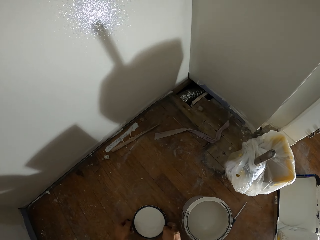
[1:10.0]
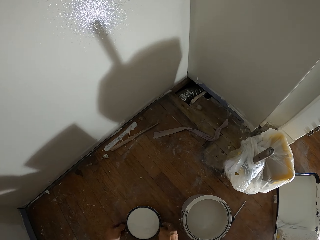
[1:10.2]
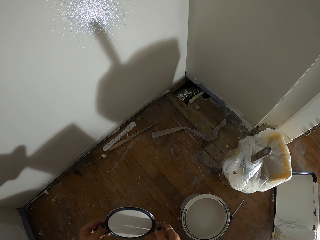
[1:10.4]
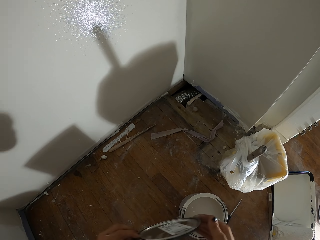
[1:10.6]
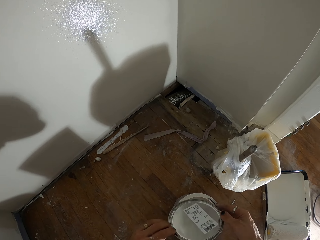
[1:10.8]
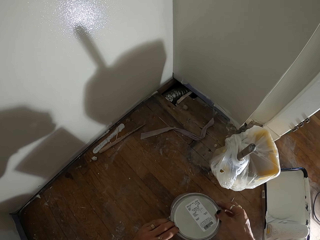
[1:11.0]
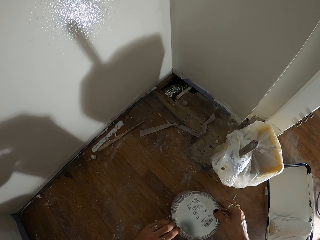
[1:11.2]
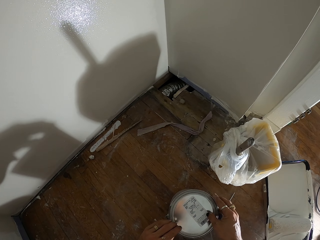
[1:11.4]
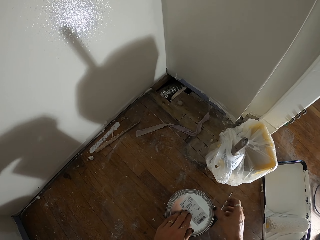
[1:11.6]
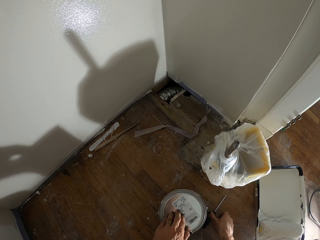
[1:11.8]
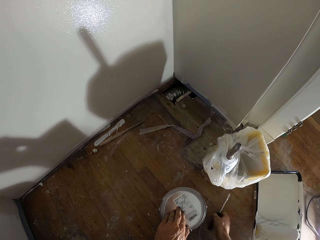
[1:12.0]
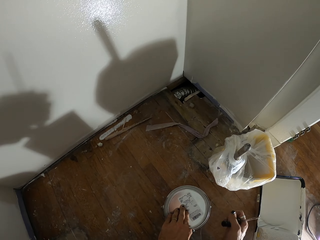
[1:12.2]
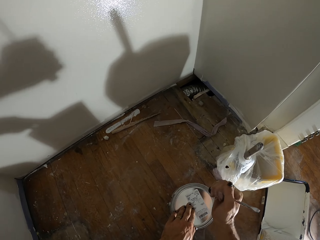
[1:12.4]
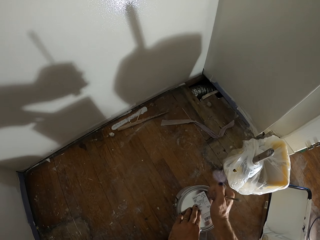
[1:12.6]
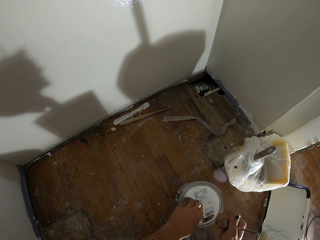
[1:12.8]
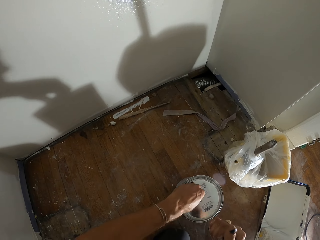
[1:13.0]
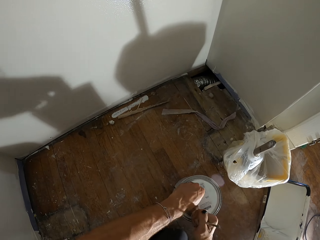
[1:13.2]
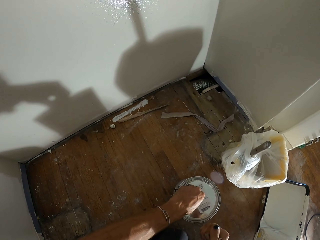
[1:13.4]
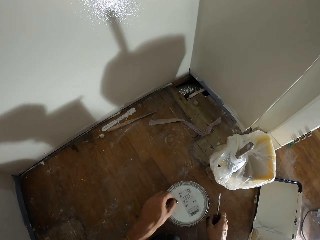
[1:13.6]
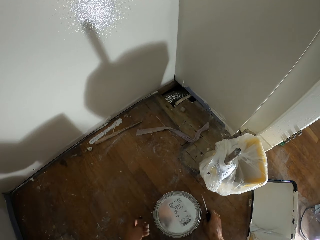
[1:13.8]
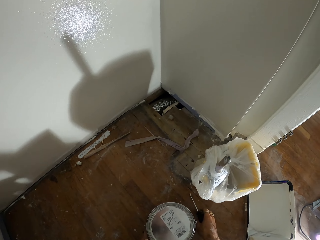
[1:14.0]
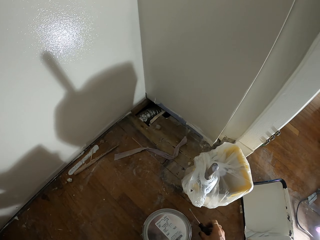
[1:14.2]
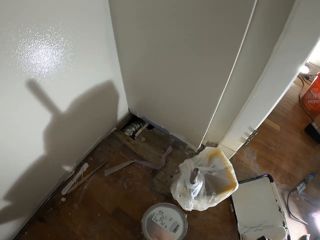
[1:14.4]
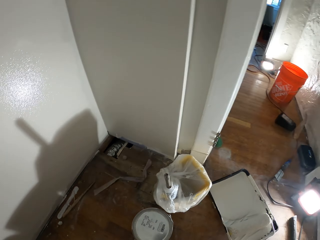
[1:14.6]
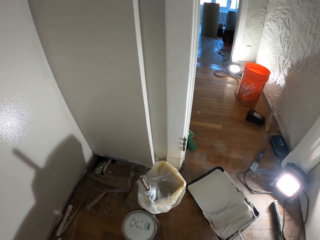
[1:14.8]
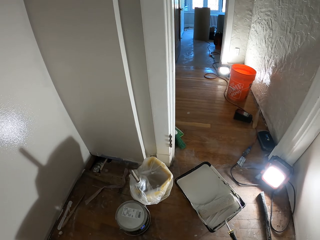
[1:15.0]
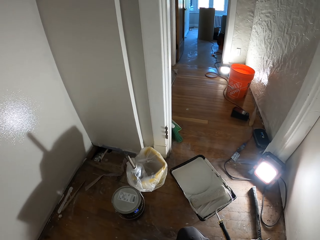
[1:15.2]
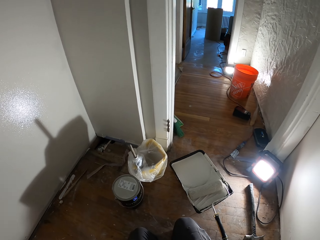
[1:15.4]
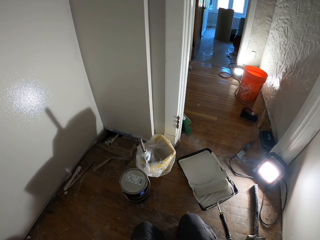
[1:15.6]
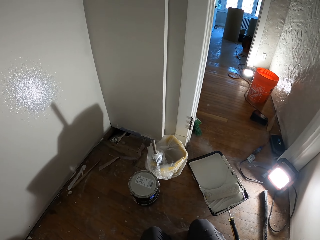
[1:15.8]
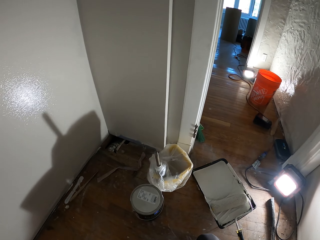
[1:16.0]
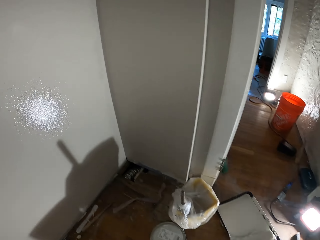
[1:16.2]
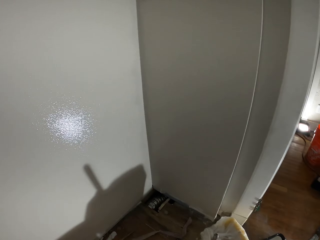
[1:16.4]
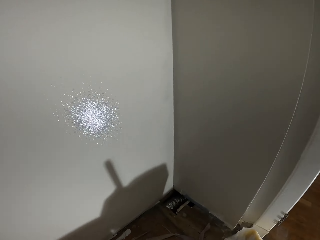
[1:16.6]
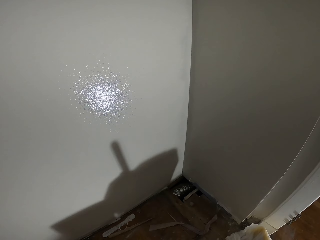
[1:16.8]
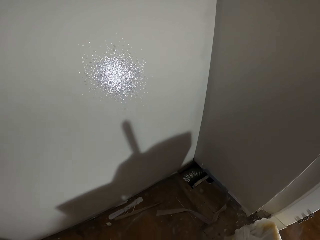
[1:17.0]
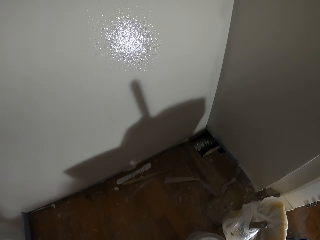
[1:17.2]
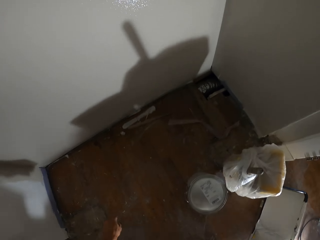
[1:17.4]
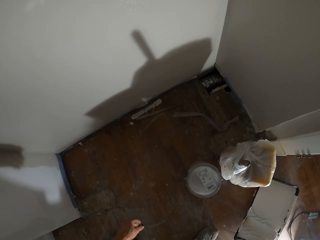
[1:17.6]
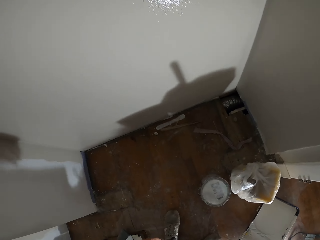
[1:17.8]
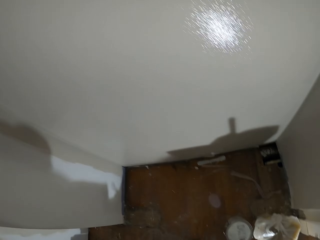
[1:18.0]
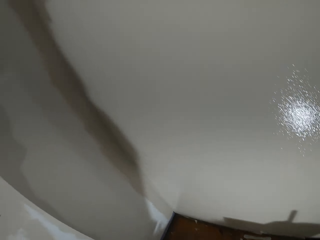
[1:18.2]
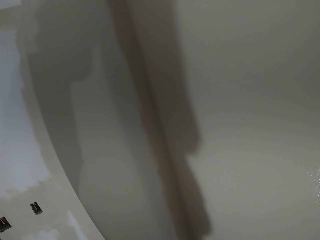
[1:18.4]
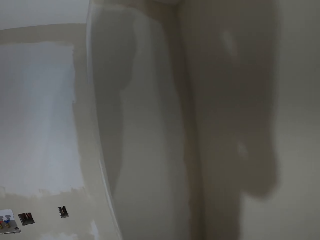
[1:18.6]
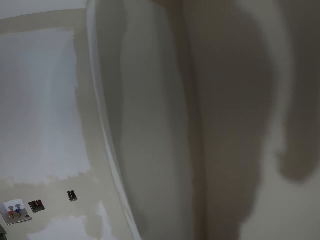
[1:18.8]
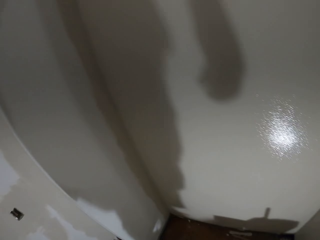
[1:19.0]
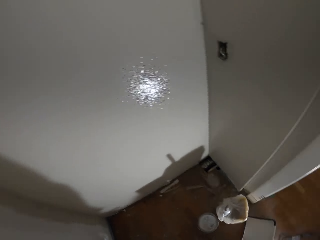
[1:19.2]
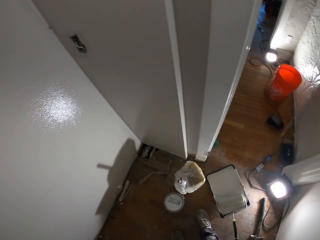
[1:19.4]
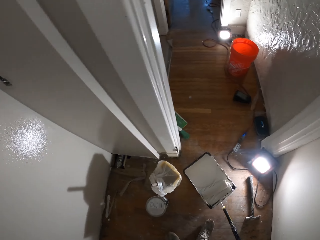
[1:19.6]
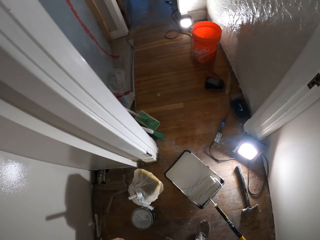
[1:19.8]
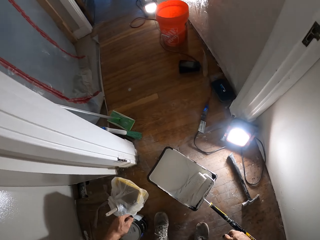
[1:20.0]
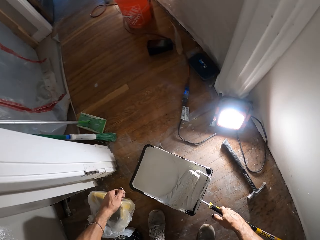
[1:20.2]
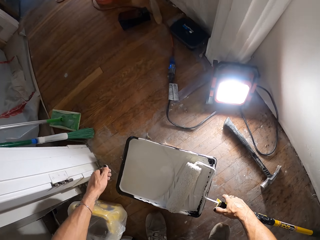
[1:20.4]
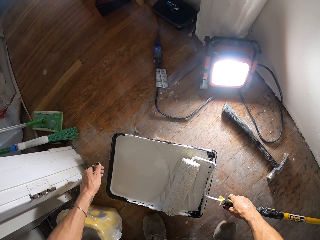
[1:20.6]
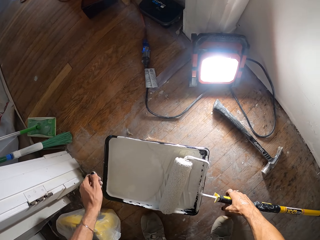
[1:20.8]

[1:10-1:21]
The camera wearer closes the tin.

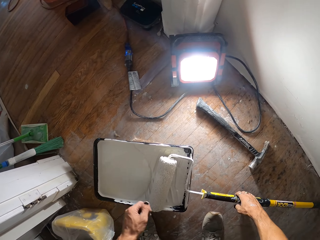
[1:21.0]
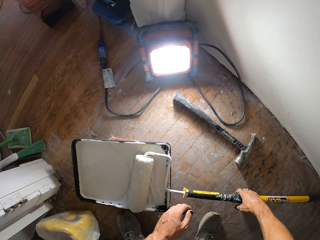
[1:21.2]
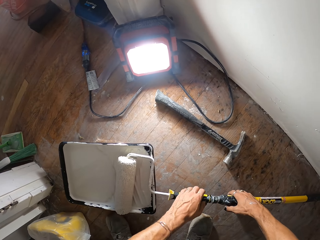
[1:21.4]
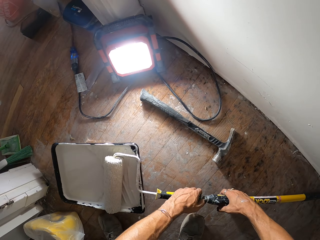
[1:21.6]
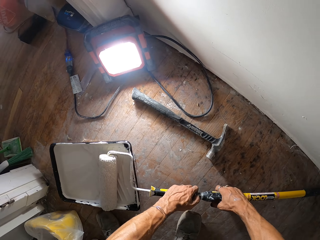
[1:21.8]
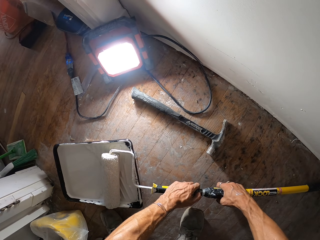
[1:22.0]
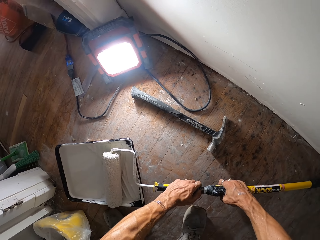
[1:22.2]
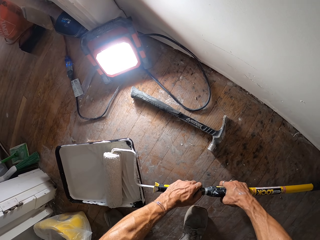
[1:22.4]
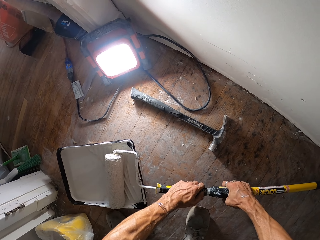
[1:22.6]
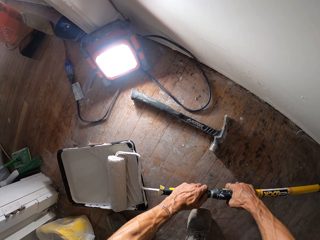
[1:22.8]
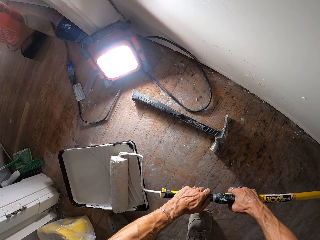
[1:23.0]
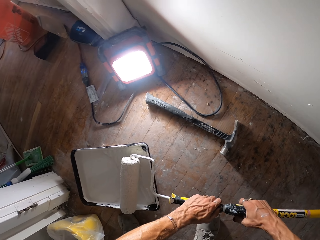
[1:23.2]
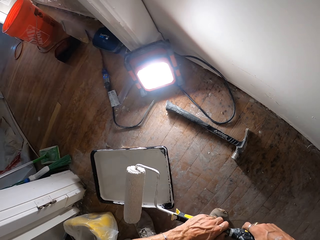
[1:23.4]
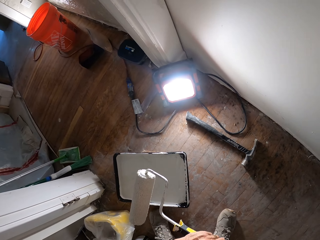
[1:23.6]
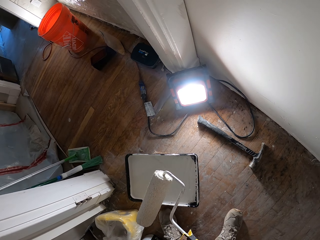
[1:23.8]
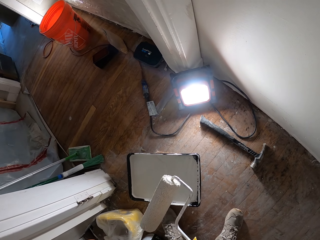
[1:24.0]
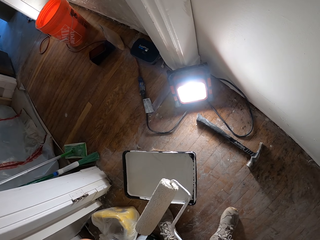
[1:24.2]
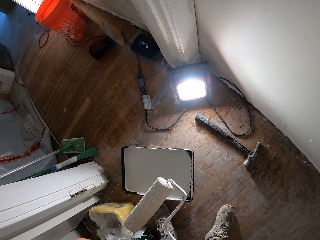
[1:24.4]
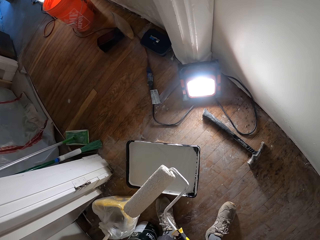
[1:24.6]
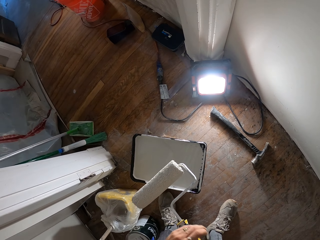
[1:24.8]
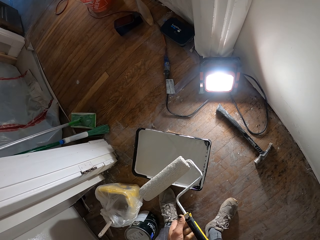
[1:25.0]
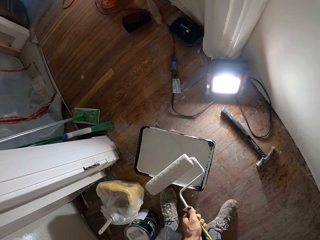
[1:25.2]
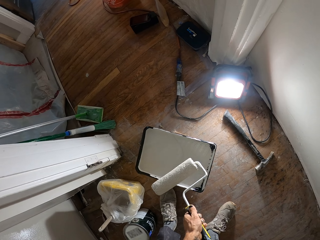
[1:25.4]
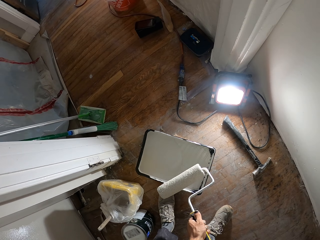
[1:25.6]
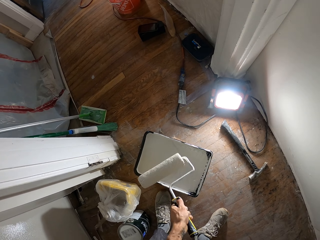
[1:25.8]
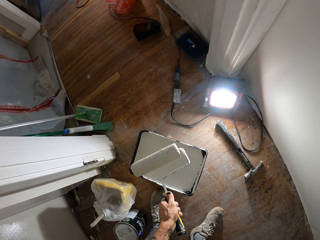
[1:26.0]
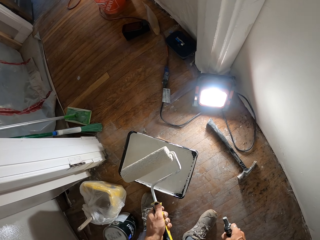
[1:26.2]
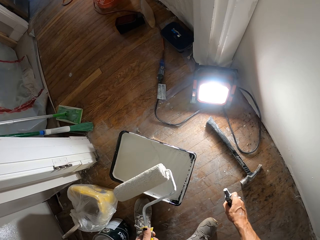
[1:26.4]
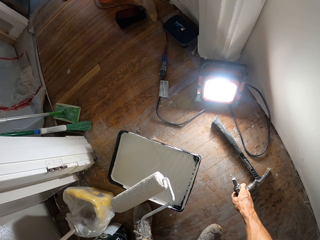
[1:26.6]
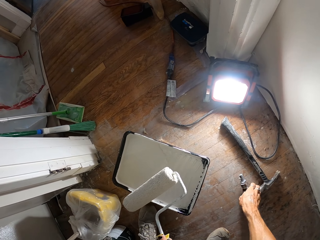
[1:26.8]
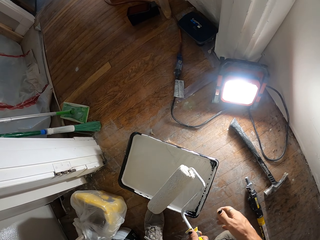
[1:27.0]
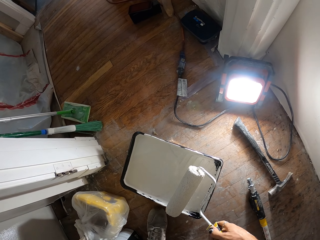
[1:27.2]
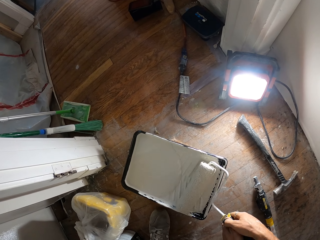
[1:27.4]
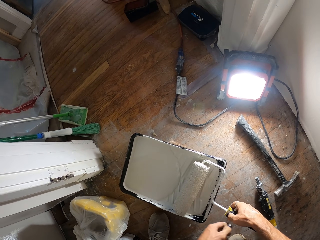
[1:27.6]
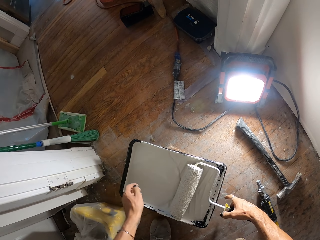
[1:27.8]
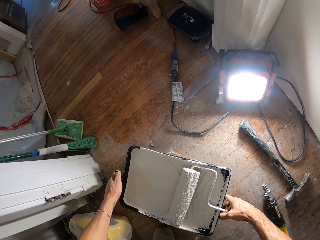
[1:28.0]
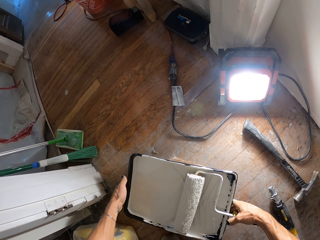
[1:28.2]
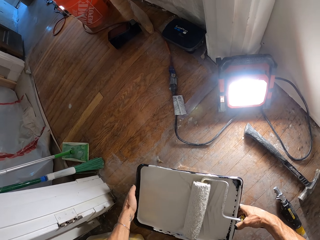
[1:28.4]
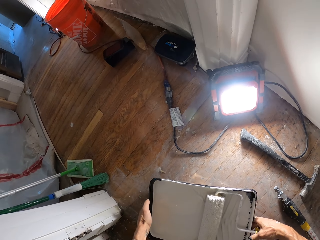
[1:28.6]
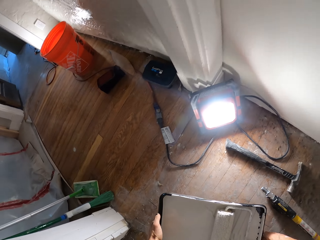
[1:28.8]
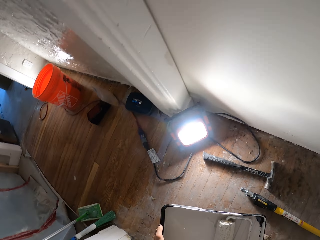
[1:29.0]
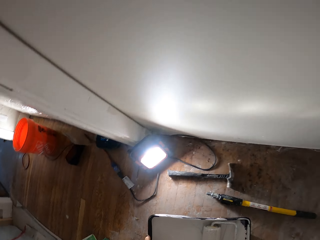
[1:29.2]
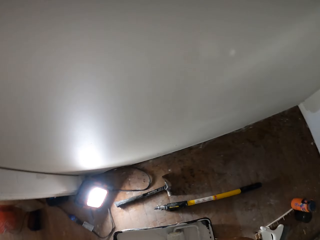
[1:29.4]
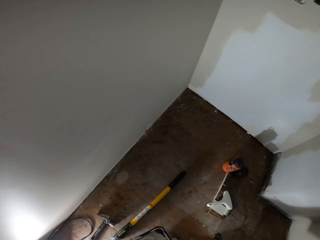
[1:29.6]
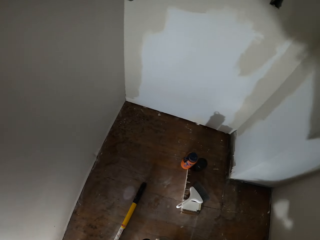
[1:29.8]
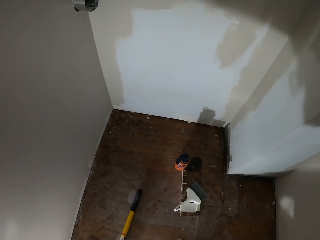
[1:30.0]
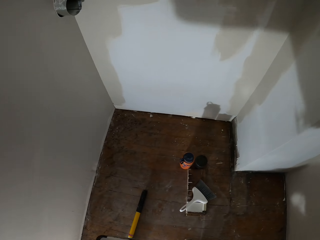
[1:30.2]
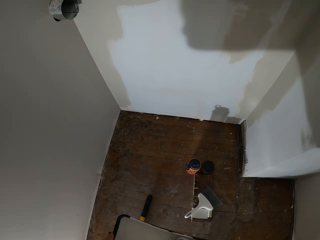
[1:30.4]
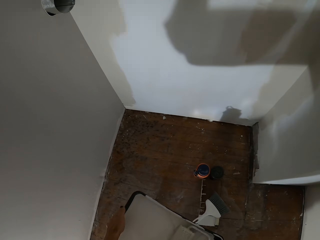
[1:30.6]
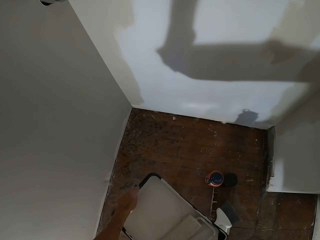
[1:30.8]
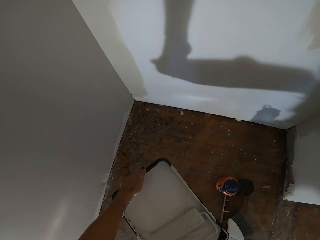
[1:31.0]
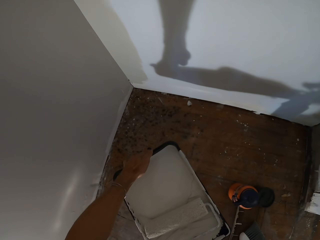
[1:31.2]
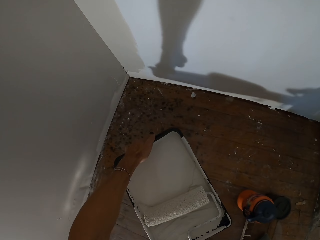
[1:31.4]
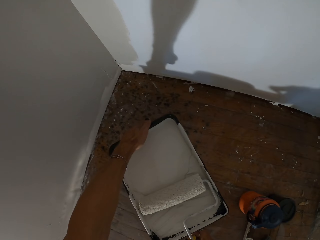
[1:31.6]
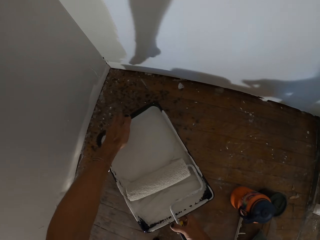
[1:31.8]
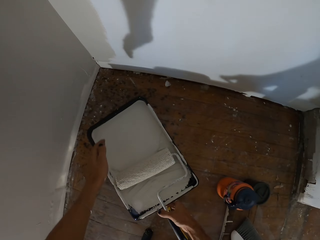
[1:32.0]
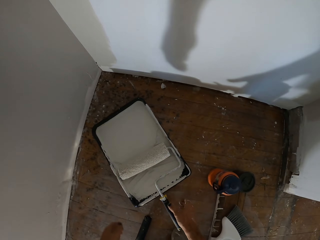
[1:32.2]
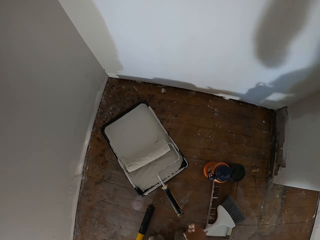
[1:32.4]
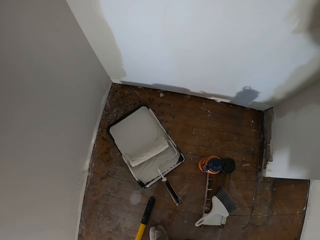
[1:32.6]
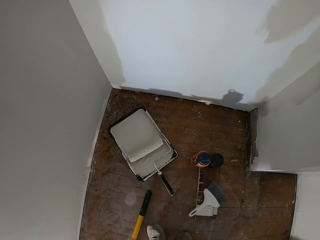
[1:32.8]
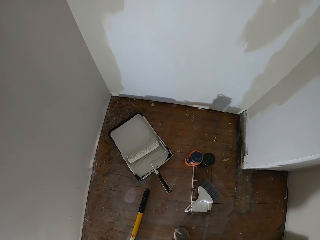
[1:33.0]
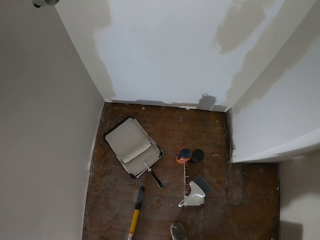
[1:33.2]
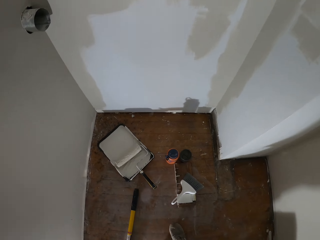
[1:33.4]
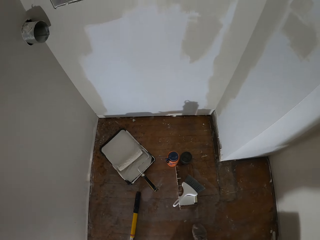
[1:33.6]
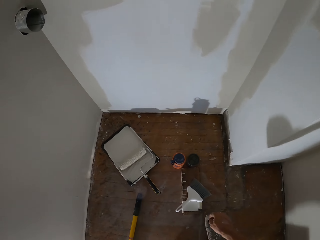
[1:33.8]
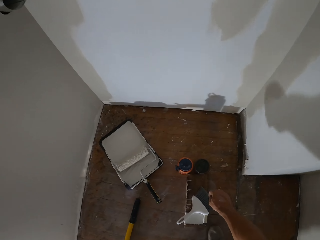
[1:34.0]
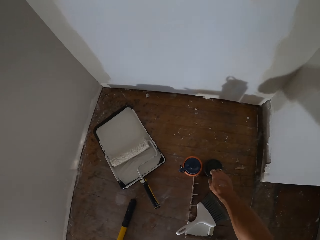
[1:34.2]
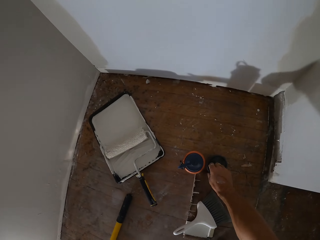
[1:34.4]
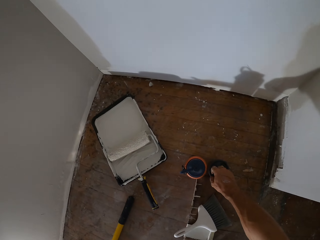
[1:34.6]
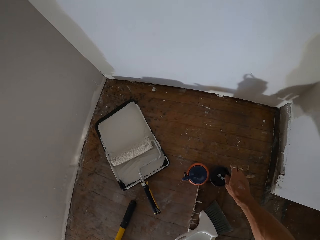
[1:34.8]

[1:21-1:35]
The camera wearer picks up the paint roller brush. They place the bottom of the paint brush on the floor. They carry a basin and pick up the basin. They place the basin on the floor.
